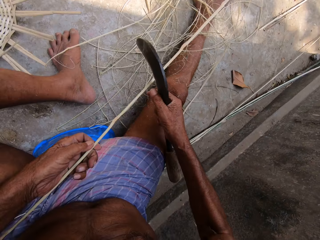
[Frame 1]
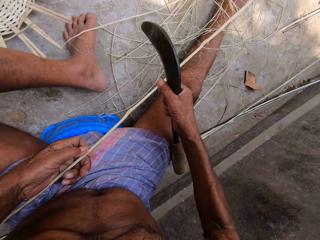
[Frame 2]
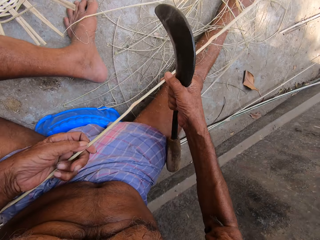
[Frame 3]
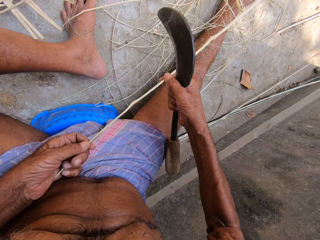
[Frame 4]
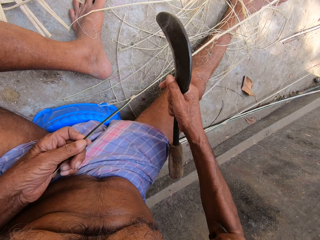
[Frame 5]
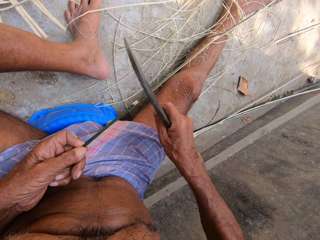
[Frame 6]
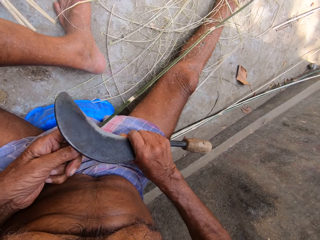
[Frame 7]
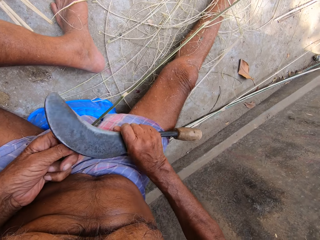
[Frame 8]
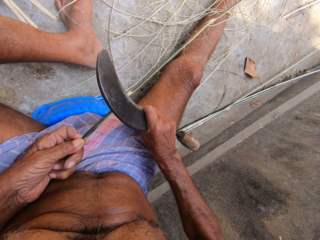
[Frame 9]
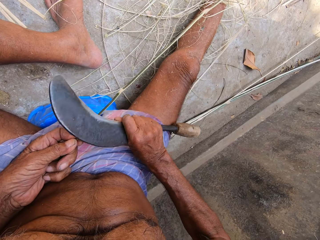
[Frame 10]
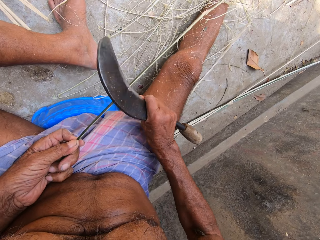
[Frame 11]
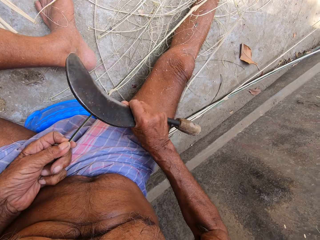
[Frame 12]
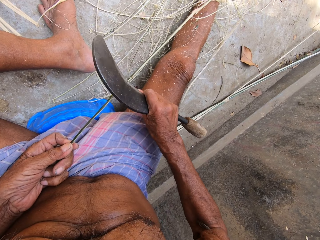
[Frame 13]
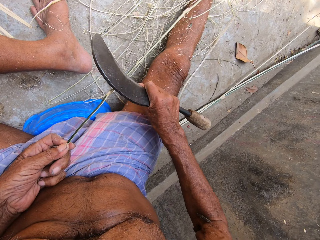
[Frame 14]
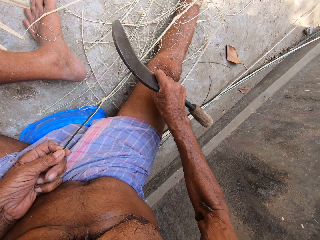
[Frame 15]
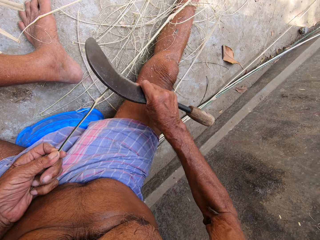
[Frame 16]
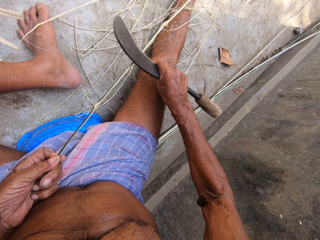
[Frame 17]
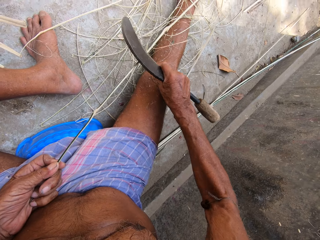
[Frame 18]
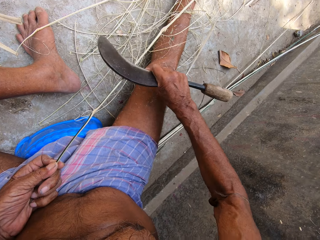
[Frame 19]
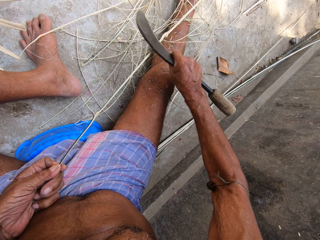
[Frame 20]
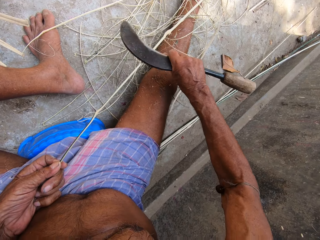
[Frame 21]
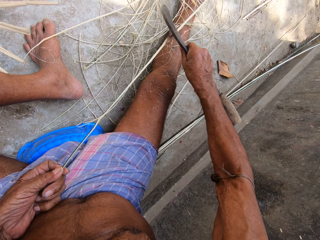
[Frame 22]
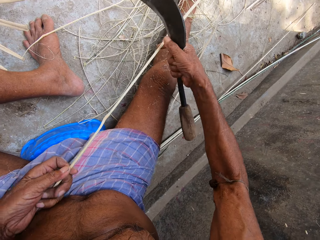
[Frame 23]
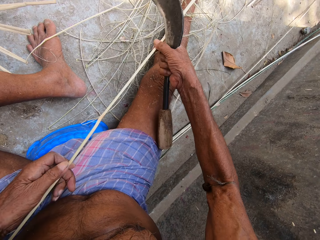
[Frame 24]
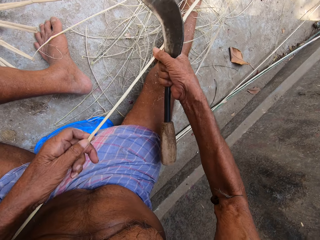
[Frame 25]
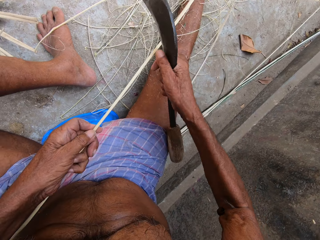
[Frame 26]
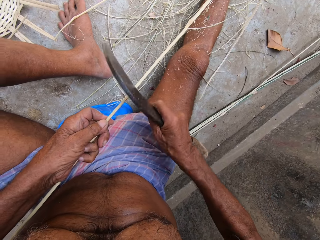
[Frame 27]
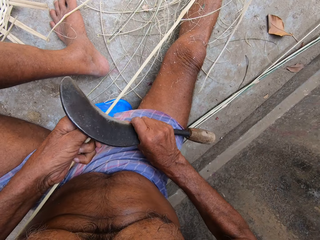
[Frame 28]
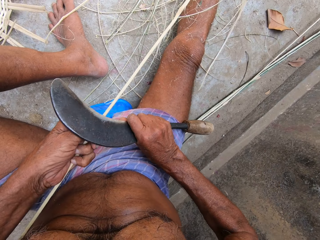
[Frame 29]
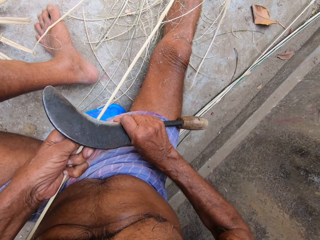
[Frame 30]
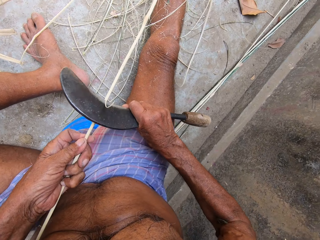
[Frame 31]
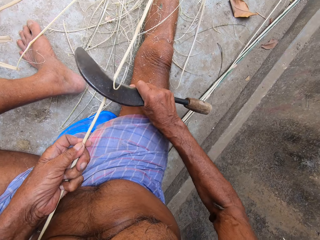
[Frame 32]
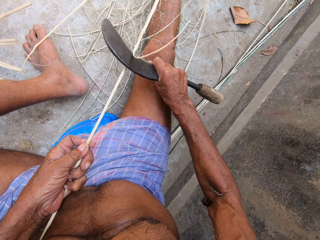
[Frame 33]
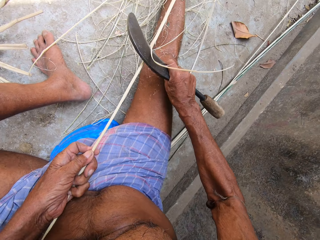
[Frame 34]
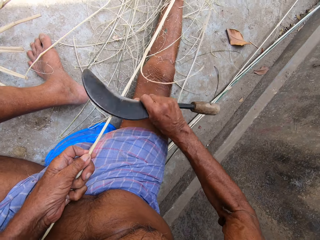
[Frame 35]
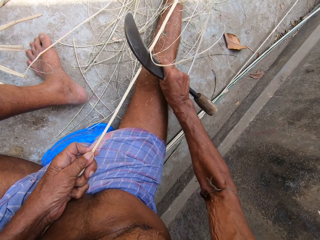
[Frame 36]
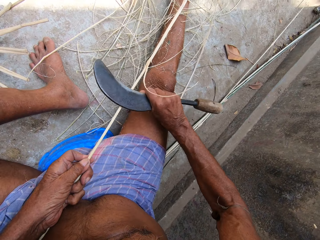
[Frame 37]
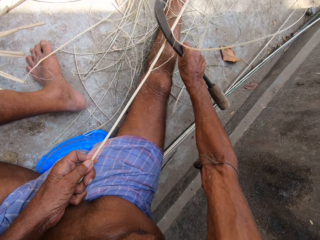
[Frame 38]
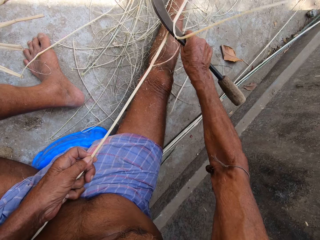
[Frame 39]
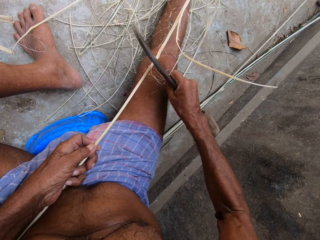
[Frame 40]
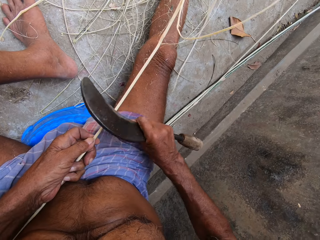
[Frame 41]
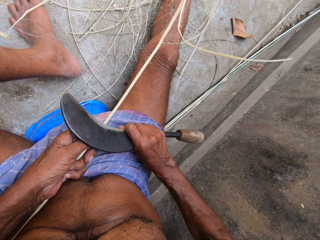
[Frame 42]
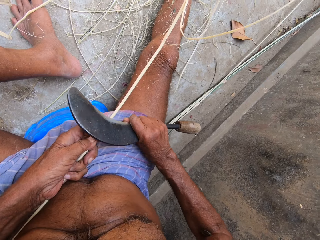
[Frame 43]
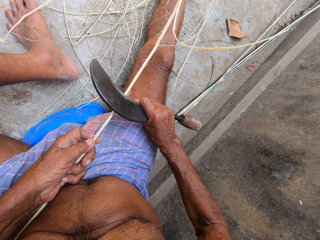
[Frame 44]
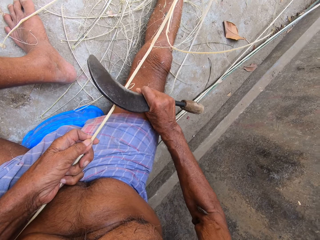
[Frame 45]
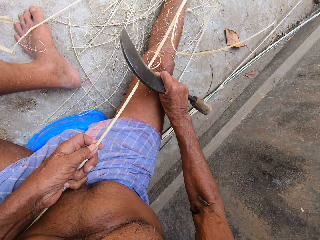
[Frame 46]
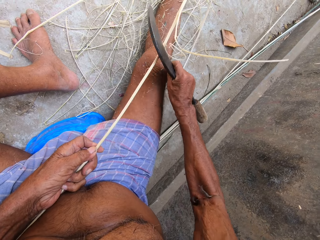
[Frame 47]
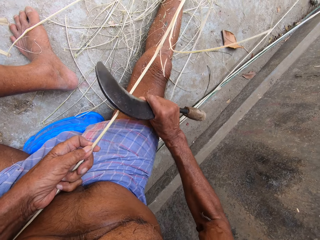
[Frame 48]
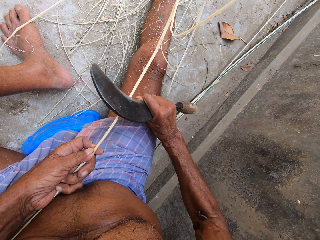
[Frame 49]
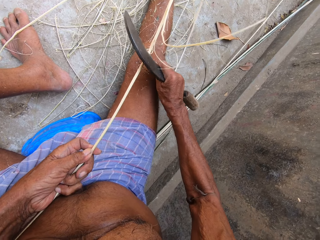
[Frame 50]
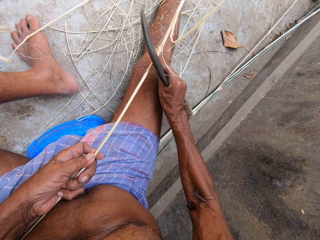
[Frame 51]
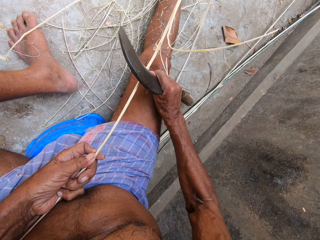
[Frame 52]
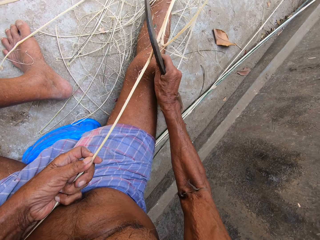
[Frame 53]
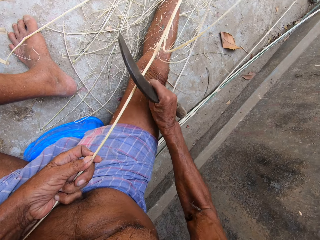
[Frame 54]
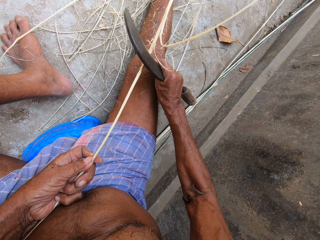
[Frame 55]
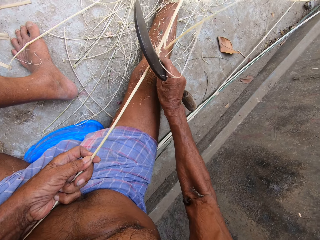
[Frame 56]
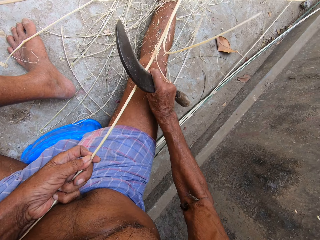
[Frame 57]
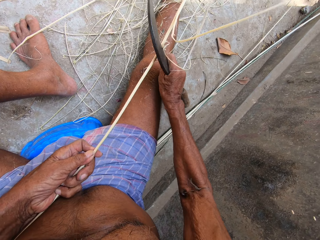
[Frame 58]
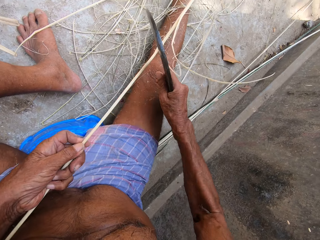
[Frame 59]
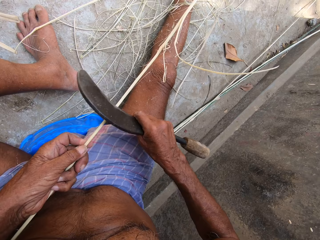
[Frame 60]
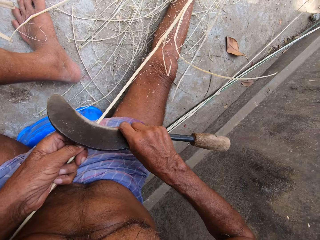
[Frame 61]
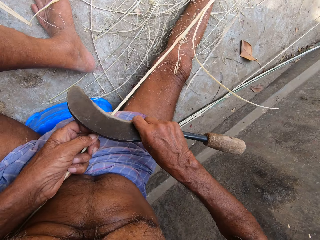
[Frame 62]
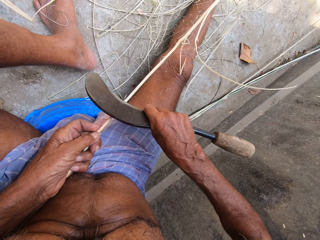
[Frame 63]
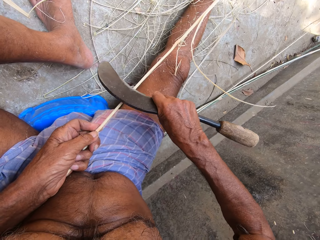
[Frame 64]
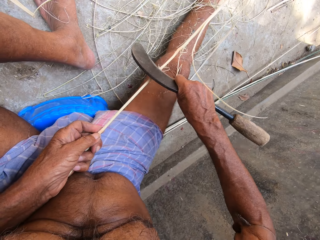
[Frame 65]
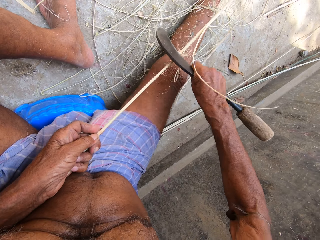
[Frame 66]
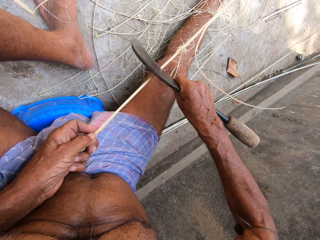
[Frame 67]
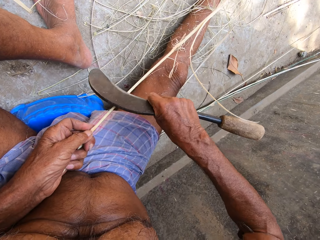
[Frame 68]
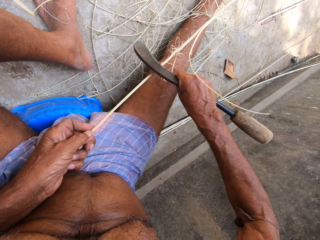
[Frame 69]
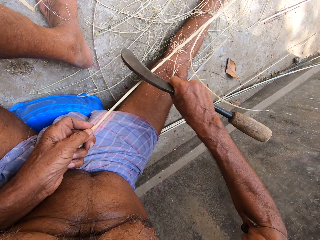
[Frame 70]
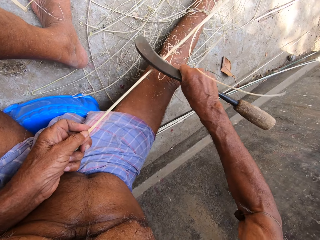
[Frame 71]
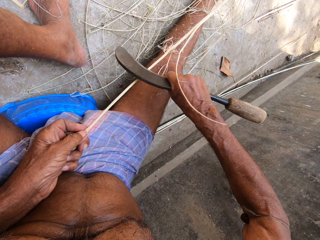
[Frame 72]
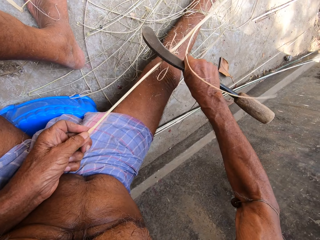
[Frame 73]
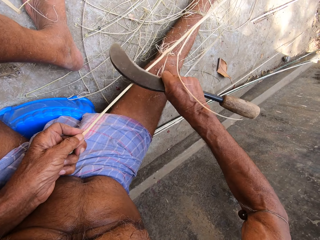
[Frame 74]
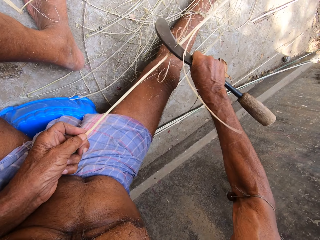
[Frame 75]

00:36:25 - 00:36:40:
The camera wearer scrapes the stick with a blade. He holds the stick with both hands. He scrapes the stick with the blade. He scrapes it again. He adjusts the stick with his hands. He holds the stick with both hands. He peels raffia from the stick in his left hand with the sickle in his right hand. He scrapes the stick with the blade repeatedly.

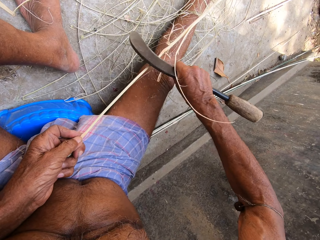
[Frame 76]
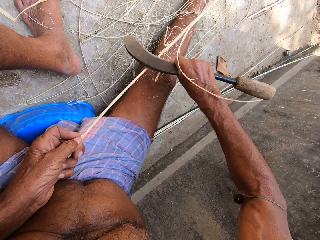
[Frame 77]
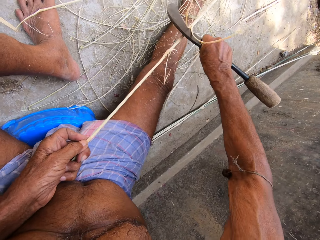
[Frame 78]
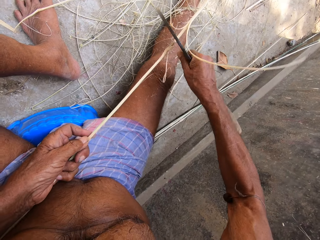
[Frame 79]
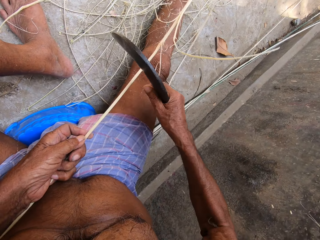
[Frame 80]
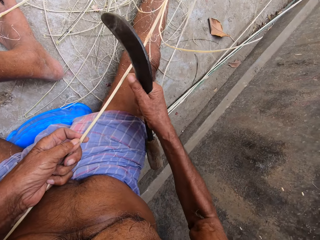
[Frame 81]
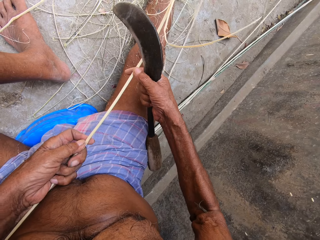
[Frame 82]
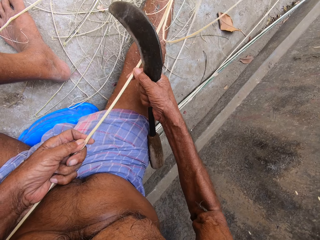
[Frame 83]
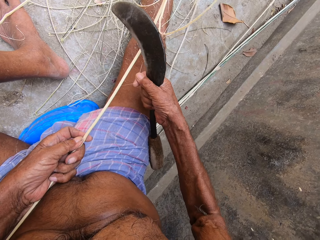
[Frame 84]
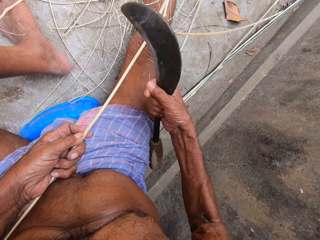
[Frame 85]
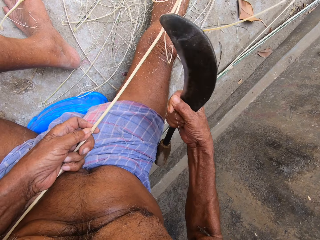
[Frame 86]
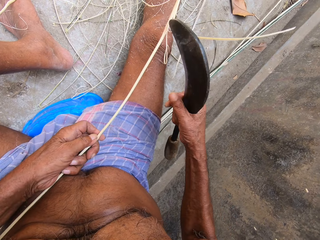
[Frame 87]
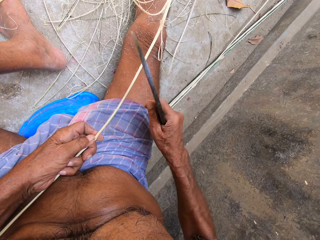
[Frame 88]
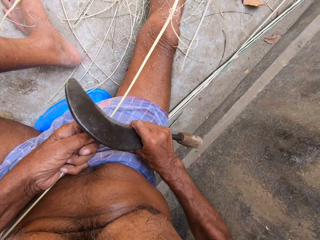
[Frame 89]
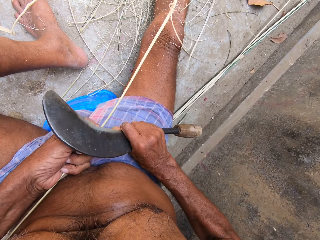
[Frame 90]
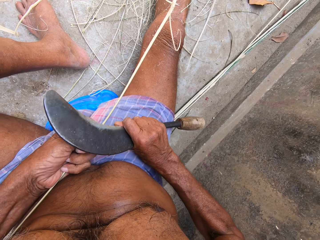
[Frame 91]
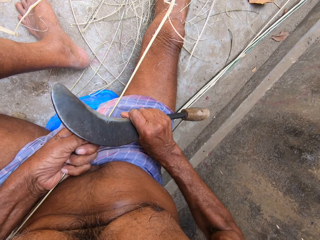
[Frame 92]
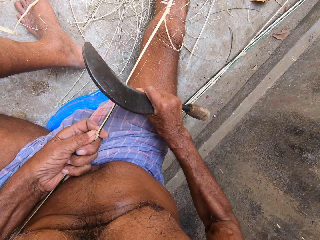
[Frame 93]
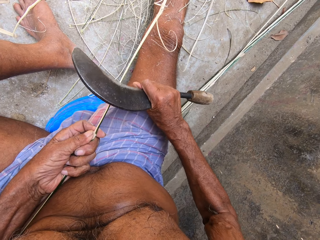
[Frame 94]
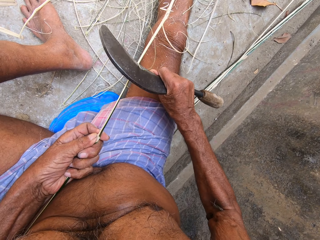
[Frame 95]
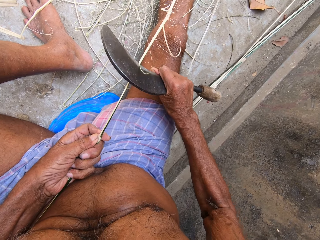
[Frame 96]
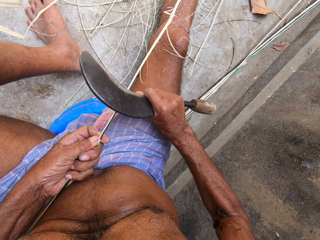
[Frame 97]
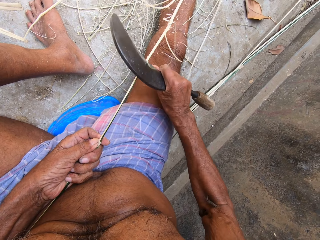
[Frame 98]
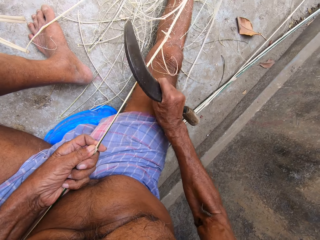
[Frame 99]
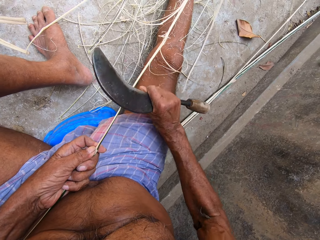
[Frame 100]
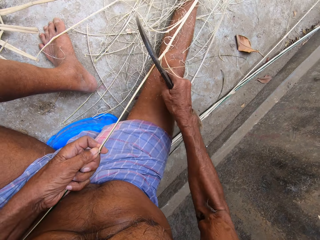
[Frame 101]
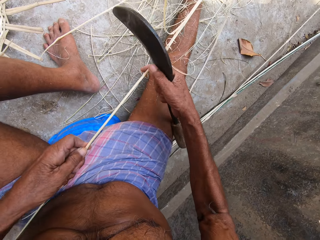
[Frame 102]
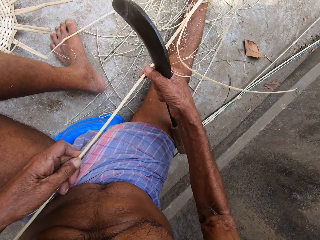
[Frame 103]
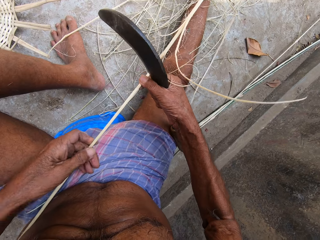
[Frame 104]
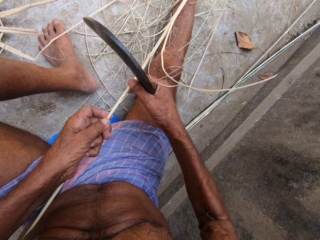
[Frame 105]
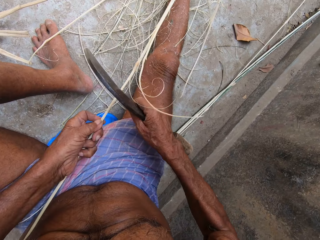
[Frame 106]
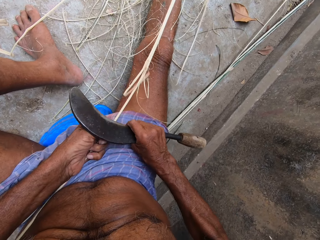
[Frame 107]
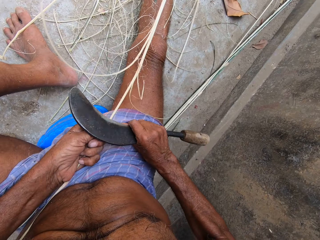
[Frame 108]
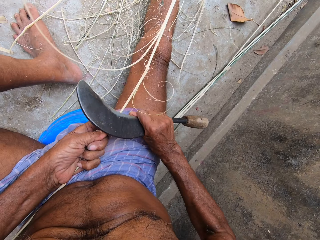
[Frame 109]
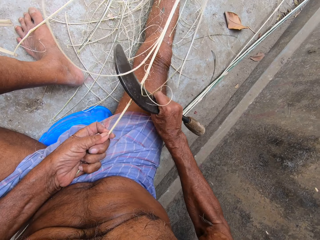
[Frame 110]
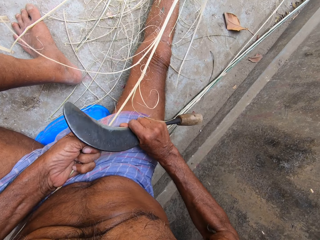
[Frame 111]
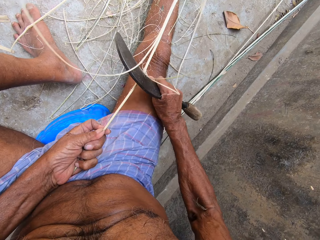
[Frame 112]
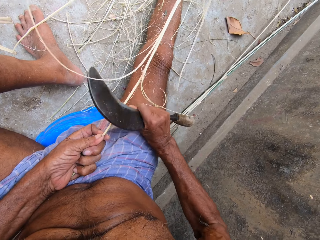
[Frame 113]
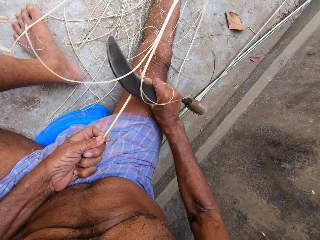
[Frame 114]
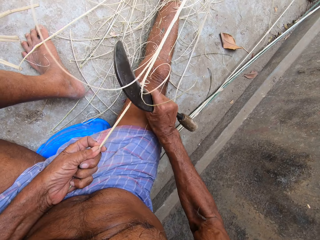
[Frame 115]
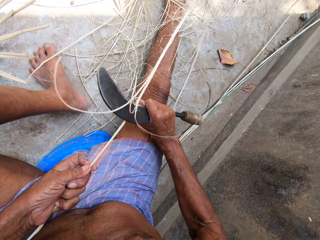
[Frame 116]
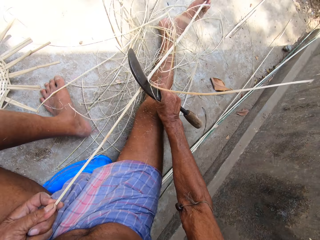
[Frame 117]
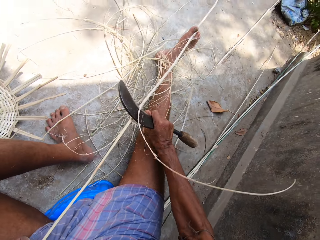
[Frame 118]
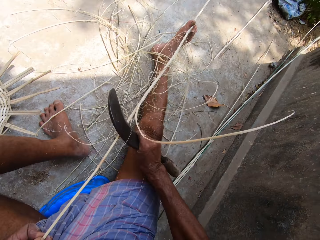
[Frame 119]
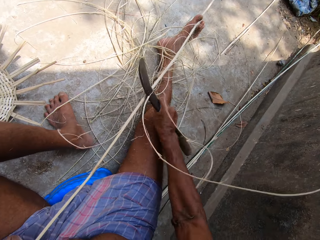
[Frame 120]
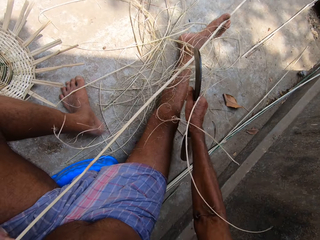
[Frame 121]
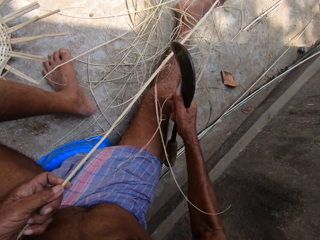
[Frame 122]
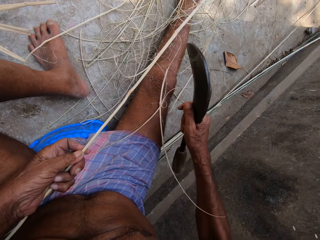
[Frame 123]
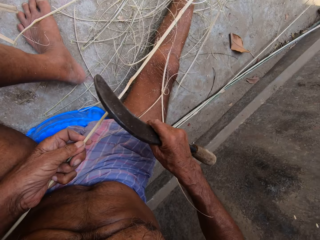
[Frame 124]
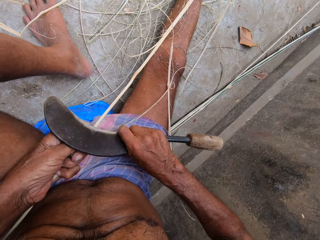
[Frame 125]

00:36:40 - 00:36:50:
The camera wearer removes a strand of raffia from the stick with his right hand. He holds the stick with both hands. He scrapes the stick with a blade. He peels raffia from the stick in his left hand with the sickle in his right hand. He scrapes the stick with the blade. He adjusts the stick with his hands. He holds the stick with both hands. He scrapes the stick with the blade. He peels raffia from the stick in his left hand with the sickle in his right hand. He scrapes the stick with the blade repeatedly.
